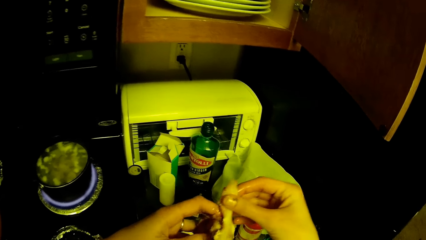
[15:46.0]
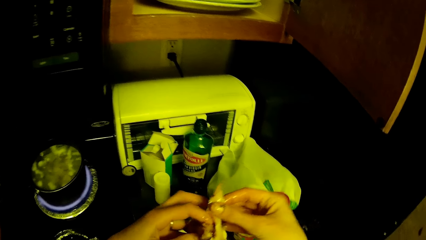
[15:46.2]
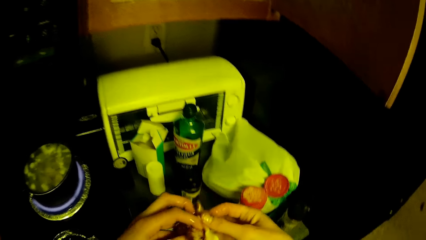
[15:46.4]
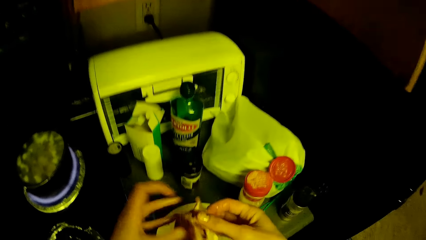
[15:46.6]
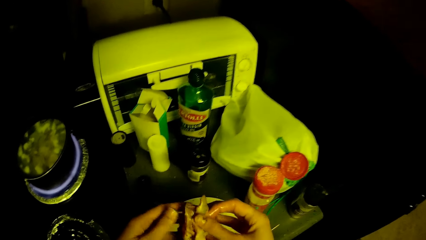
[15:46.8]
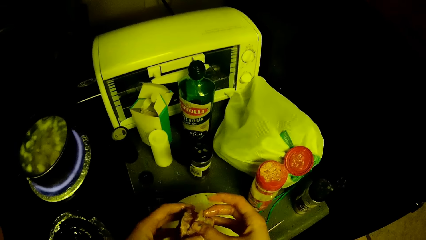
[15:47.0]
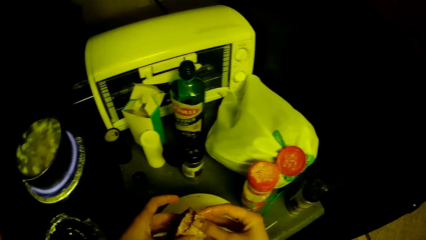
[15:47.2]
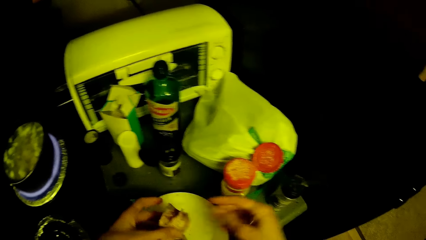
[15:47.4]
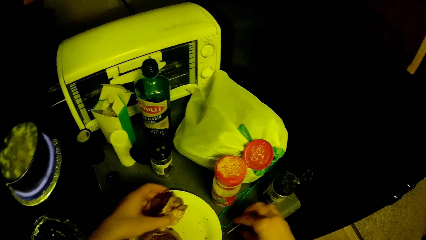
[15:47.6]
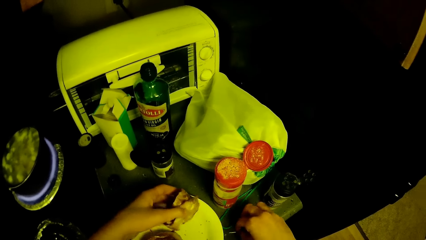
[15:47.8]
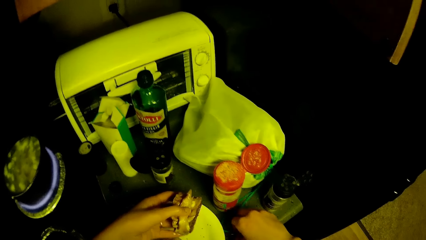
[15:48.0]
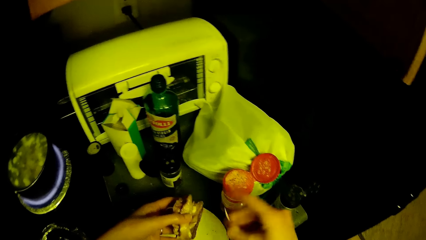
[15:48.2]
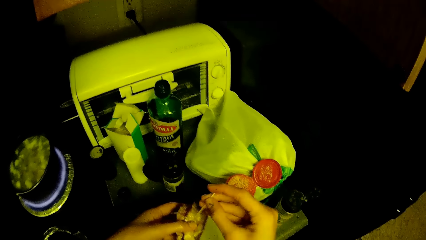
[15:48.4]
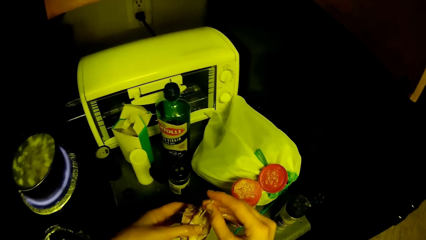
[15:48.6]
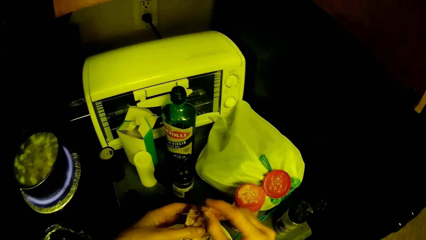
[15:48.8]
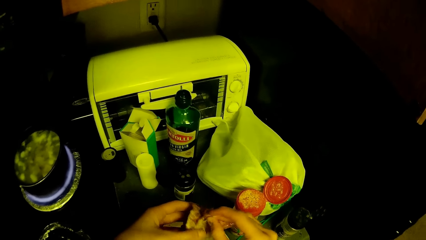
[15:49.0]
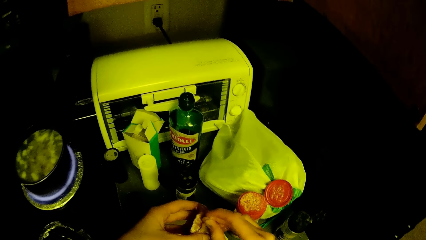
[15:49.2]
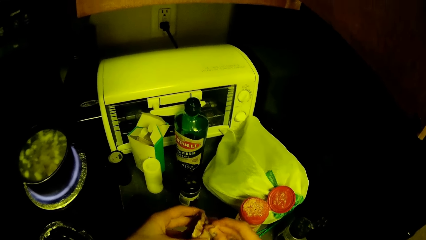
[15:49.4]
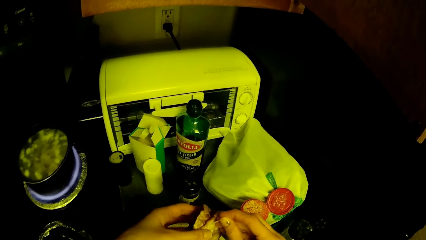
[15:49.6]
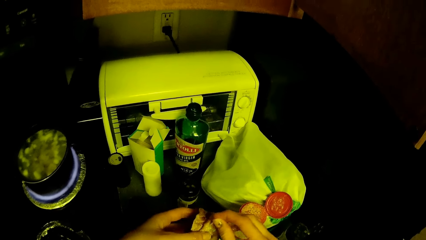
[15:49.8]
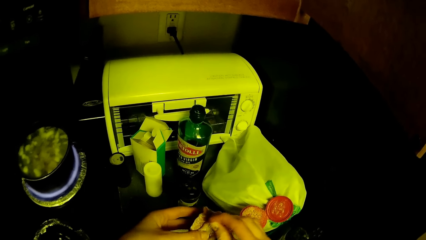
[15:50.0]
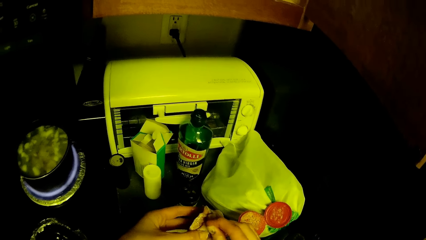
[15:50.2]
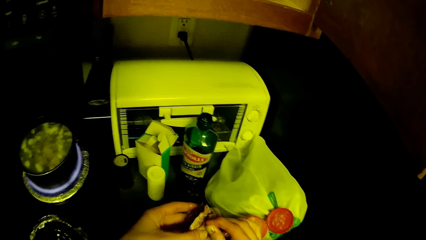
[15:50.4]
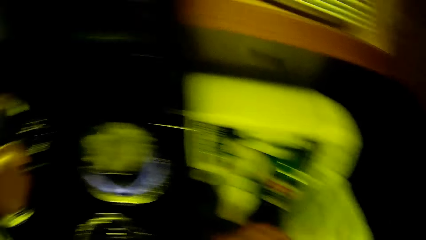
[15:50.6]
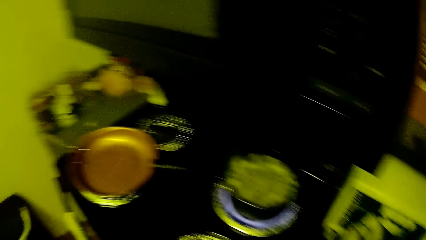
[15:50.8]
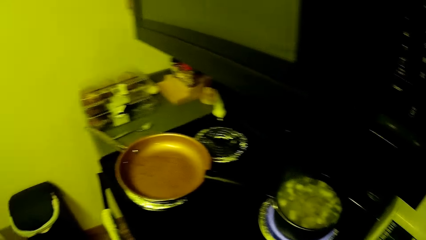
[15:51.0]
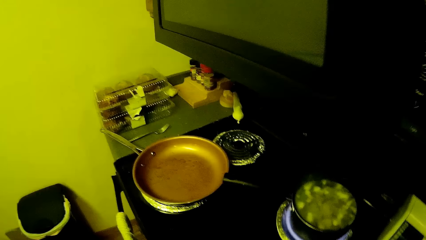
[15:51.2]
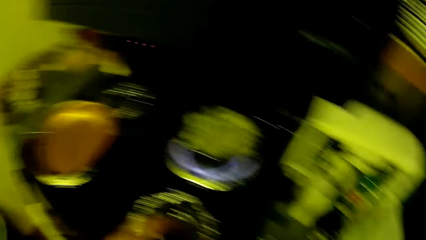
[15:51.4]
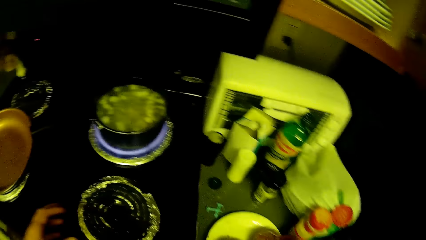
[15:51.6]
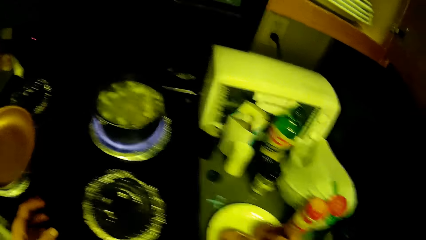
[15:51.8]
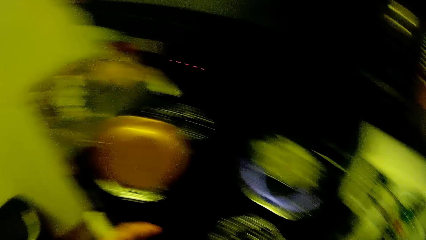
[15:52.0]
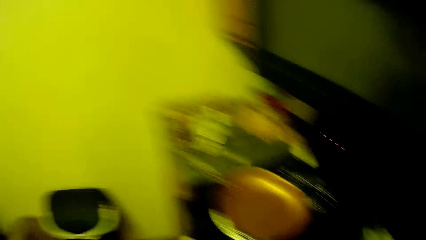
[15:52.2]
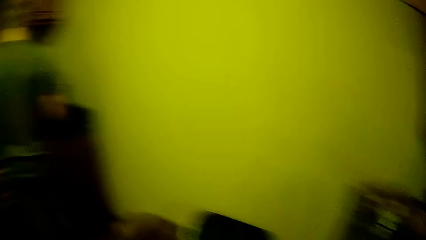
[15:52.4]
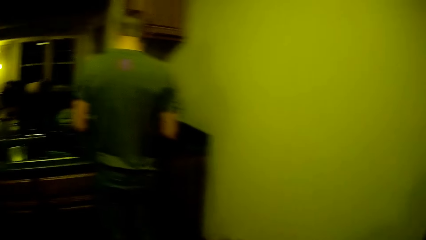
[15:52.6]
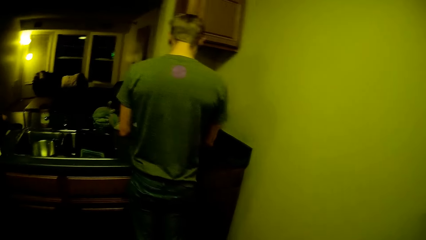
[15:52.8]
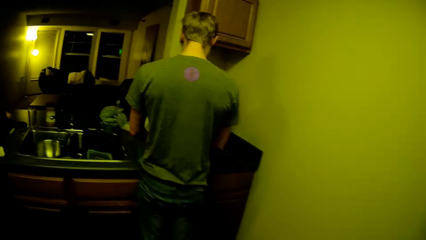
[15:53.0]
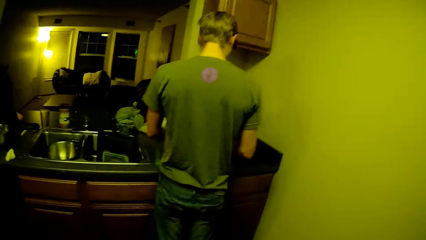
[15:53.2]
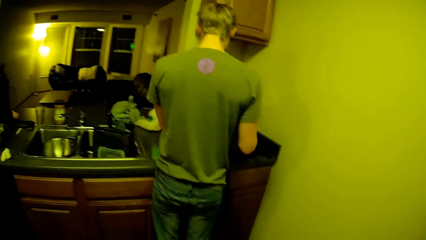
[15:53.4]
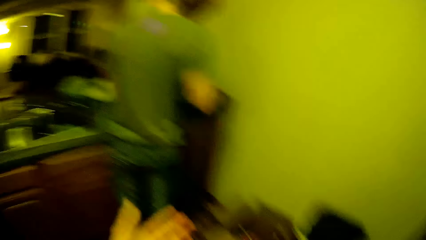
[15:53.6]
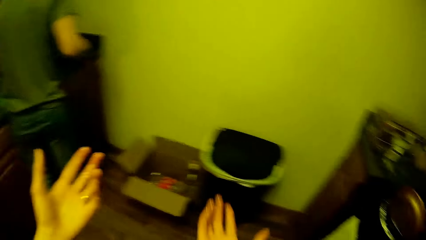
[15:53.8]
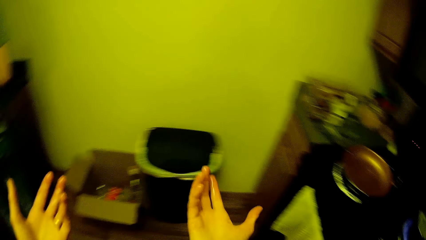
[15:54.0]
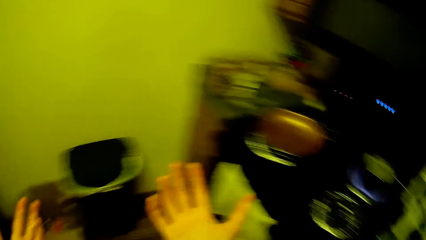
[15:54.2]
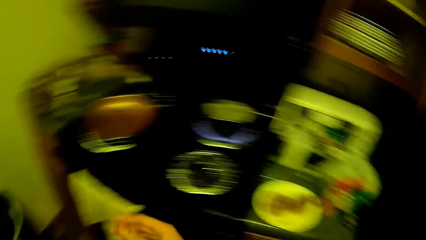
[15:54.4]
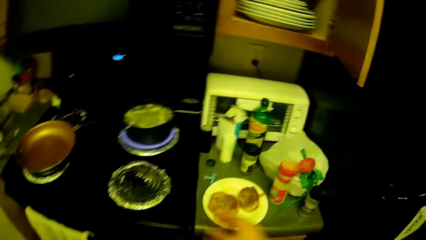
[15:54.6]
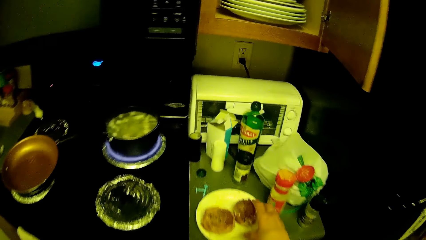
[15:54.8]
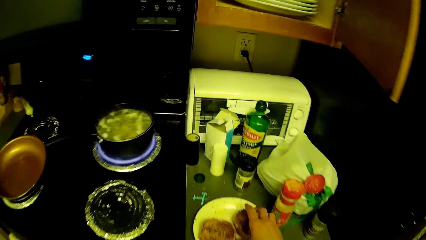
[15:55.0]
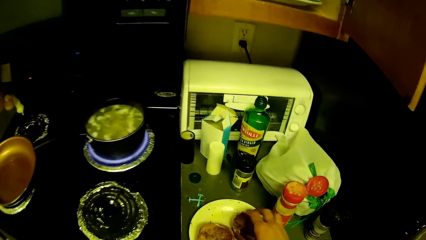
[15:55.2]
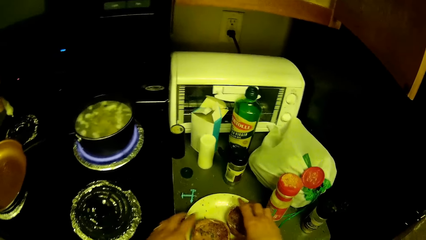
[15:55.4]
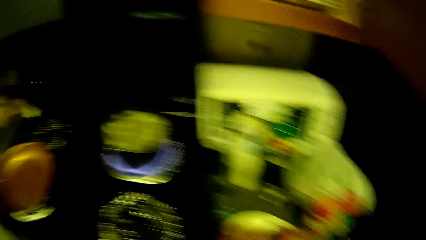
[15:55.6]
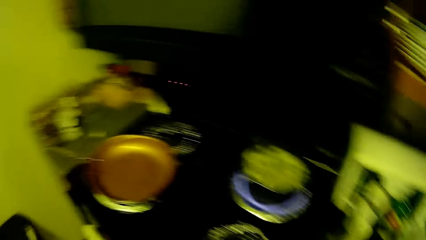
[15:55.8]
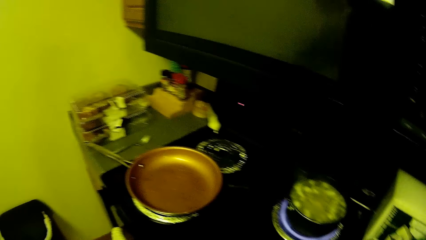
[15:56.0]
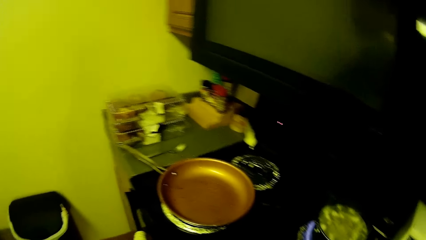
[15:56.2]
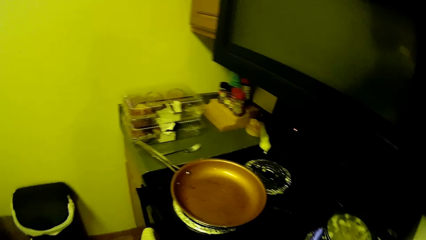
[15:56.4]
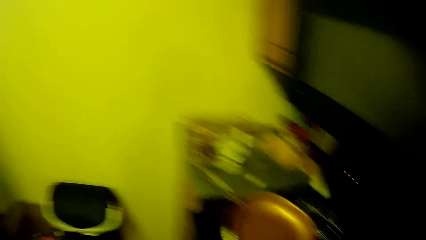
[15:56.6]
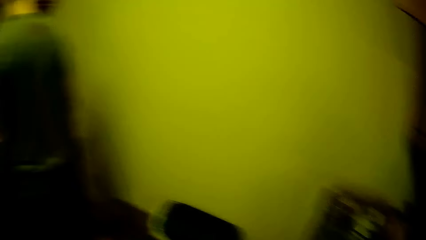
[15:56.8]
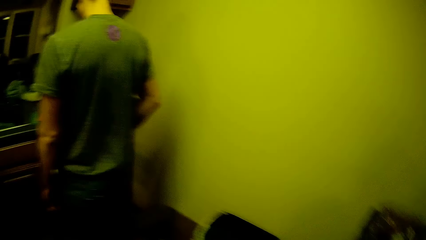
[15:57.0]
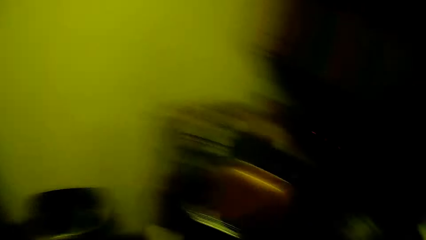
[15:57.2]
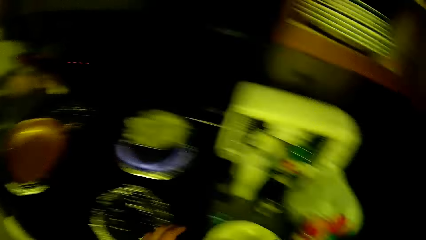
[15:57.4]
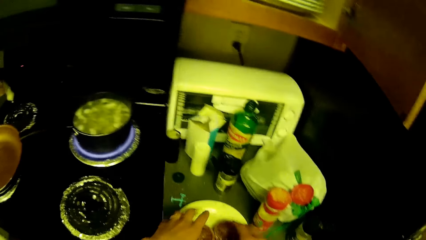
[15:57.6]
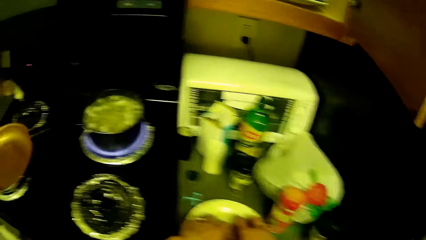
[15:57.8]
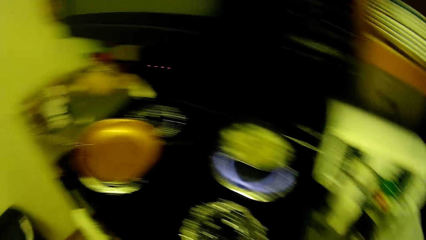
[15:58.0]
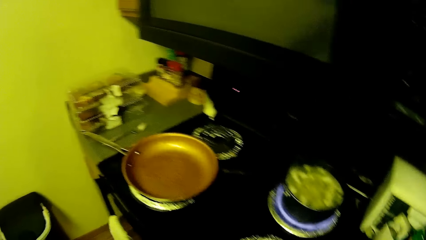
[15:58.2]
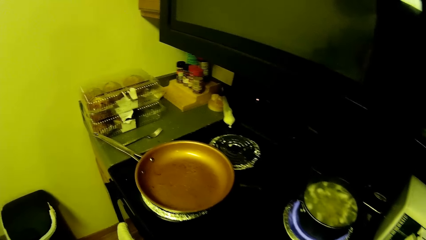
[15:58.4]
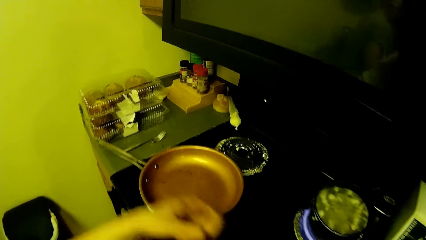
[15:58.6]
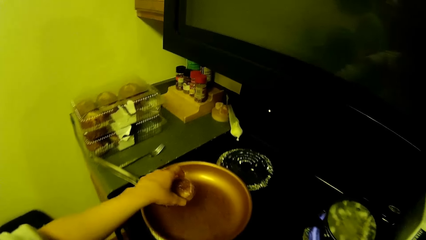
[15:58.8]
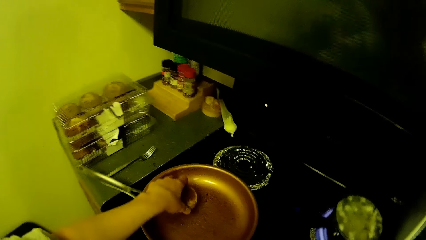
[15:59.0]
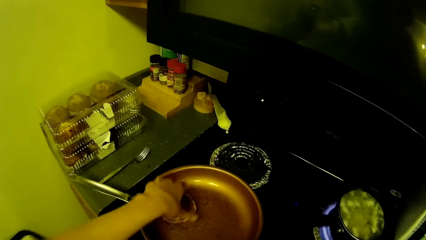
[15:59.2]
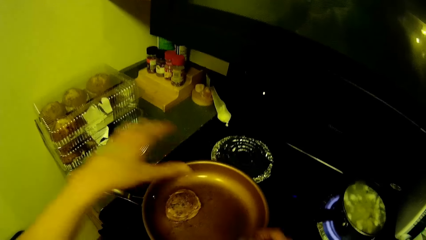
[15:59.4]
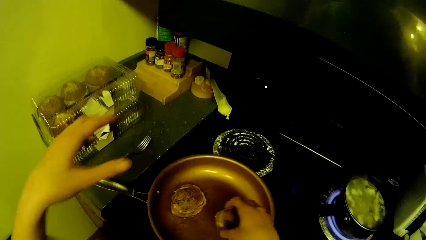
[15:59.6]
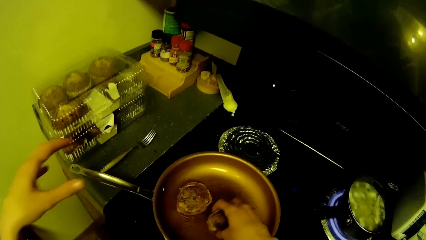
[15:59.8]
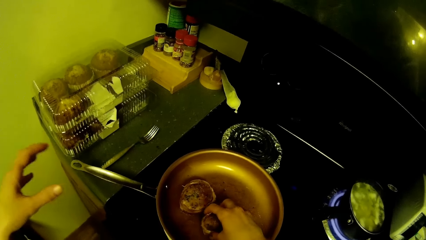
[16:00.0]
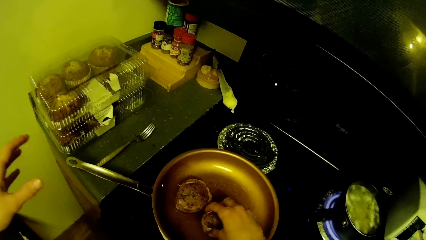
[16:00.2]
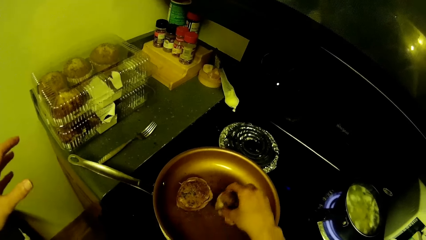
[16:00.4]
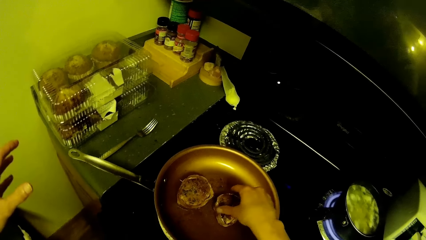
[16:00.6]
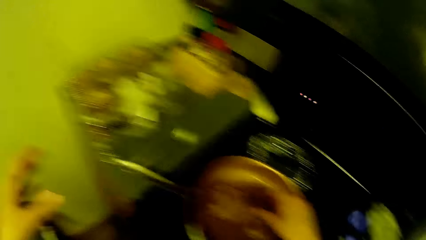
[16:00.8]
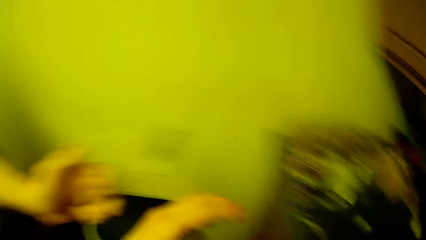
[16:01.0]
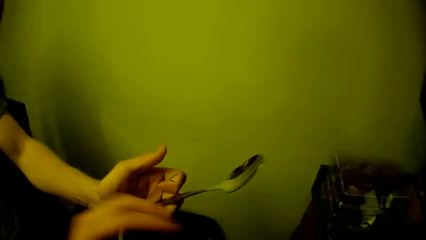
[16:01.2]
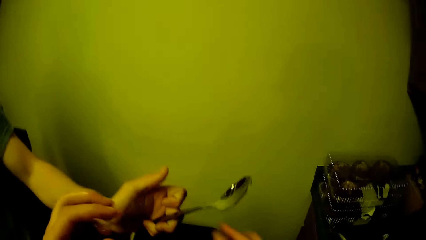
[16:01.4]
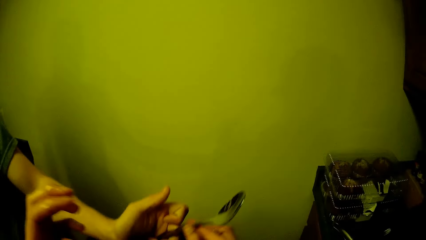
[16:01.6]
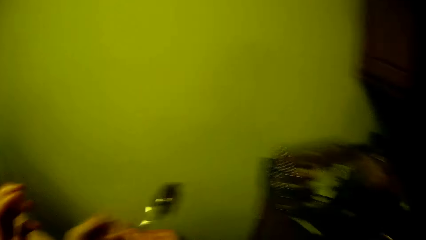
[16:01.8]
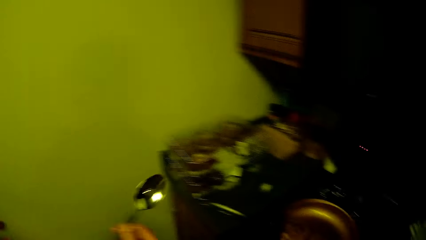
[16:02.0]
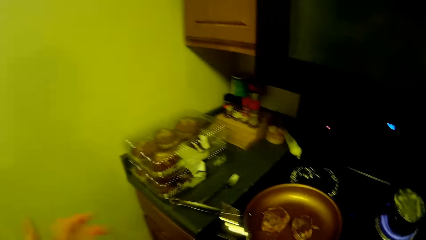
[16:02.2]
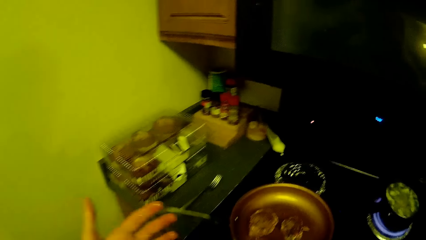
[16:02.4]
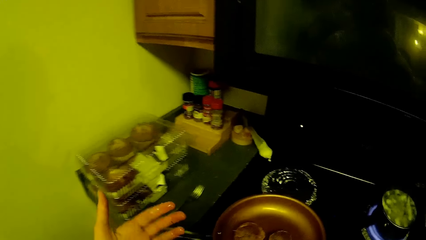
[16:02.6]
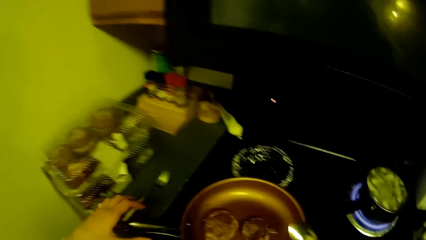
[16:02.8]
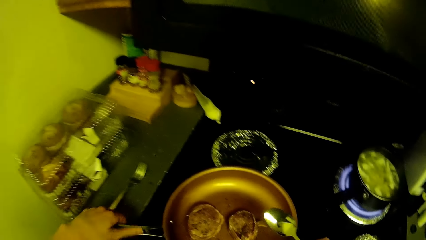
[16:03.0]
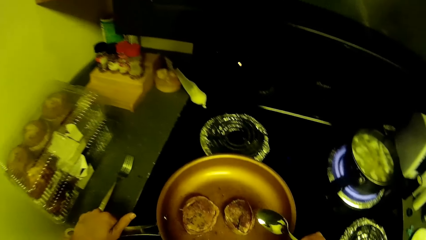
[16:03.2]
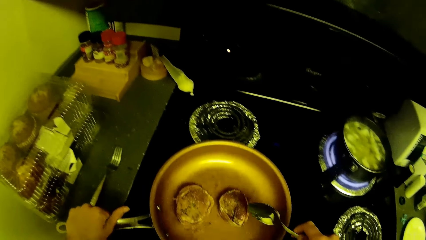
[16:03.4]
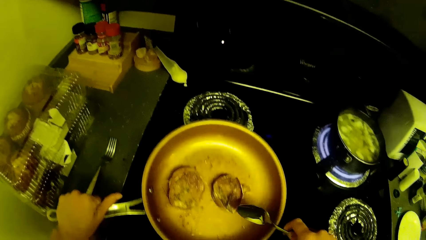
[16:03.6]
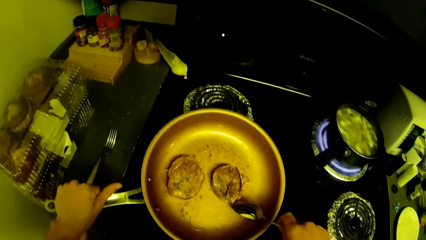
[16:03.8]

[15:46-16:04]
The camera wearer picks a toothpick from the kitchen cabinet with his right hand. He attaches the toothpick to the meat. He drops the meat on the sauce. He looks around. He attempts to carry the pieces of meat with his hands. He picks food. He carries the pieces of meat with his hands. He places the pieces of meat into the frying pan. He puts another roll into the pan. He collects a spoon from a man. He applies oil to the pieces of meat in the frying pan with the spoon.
